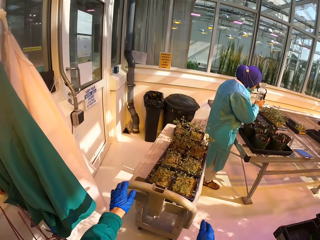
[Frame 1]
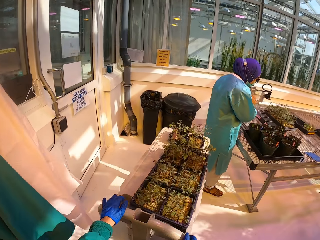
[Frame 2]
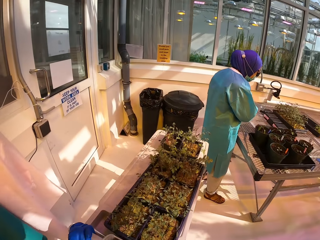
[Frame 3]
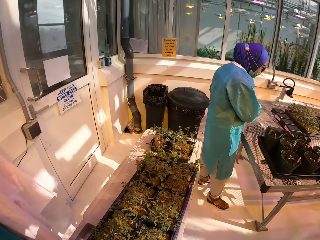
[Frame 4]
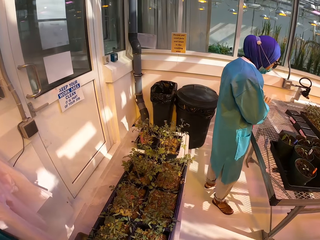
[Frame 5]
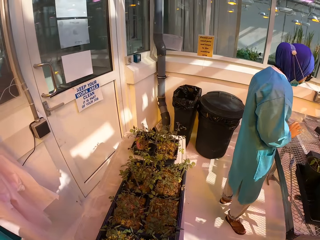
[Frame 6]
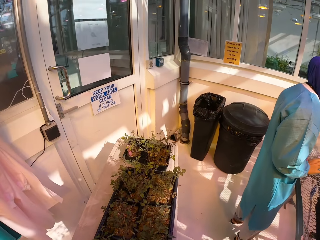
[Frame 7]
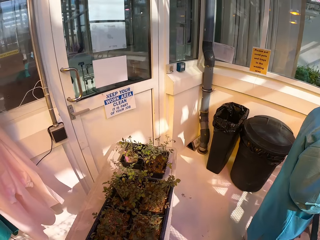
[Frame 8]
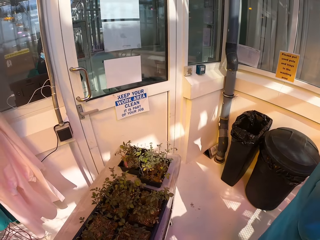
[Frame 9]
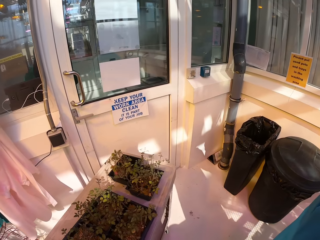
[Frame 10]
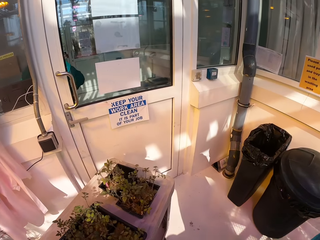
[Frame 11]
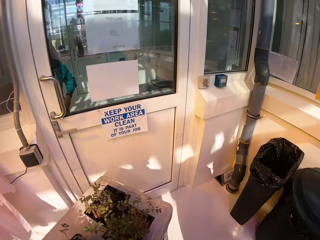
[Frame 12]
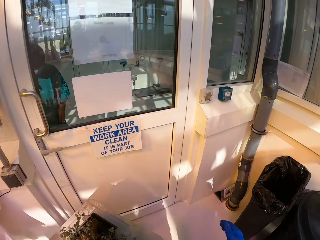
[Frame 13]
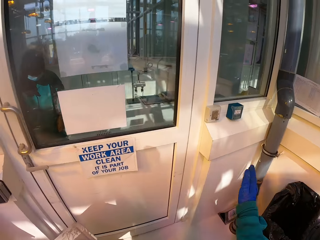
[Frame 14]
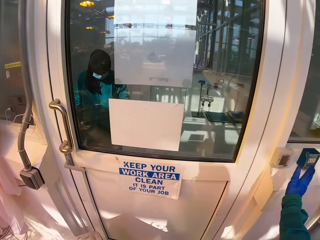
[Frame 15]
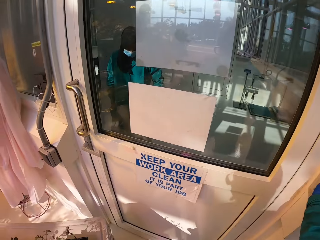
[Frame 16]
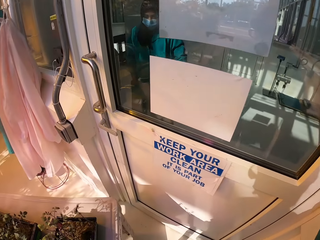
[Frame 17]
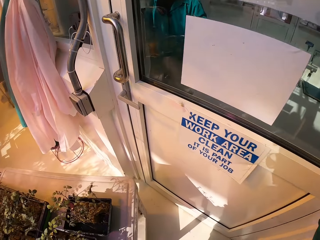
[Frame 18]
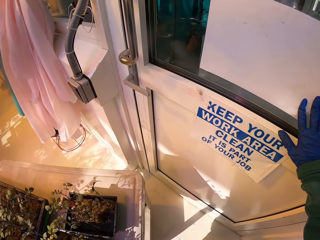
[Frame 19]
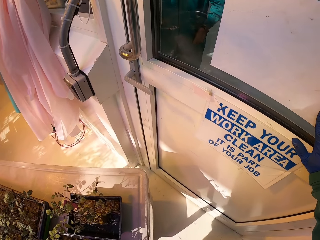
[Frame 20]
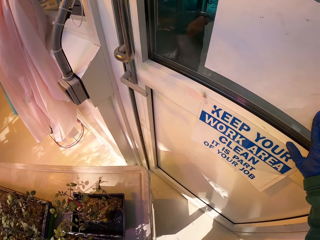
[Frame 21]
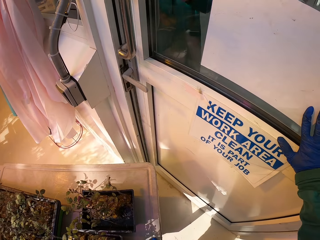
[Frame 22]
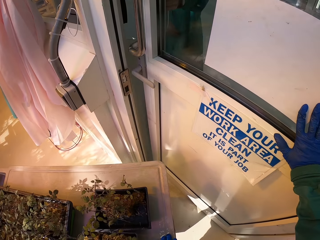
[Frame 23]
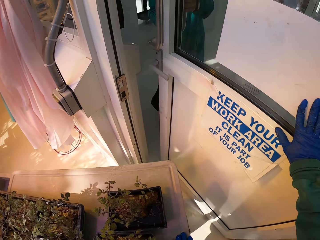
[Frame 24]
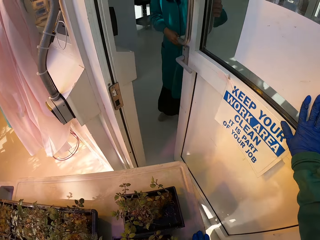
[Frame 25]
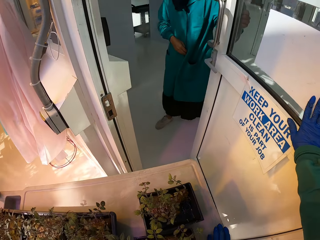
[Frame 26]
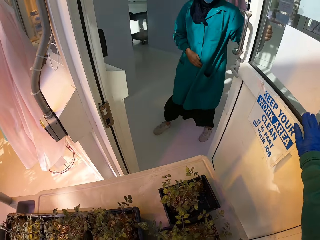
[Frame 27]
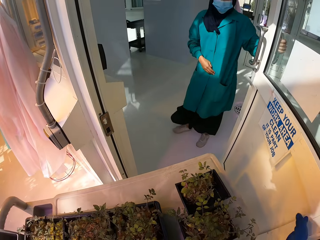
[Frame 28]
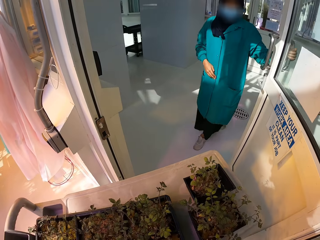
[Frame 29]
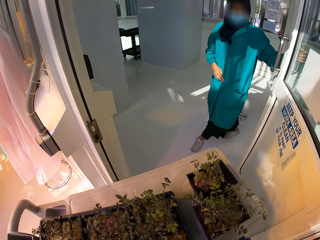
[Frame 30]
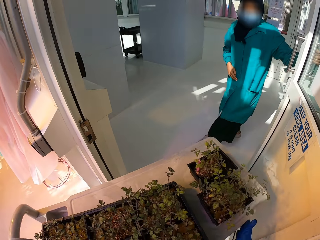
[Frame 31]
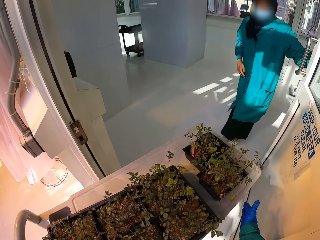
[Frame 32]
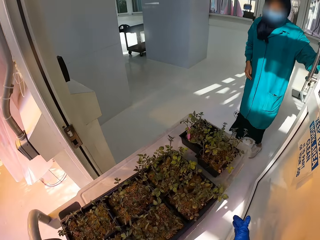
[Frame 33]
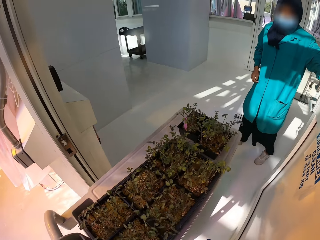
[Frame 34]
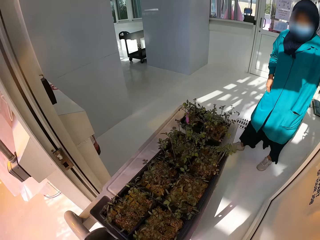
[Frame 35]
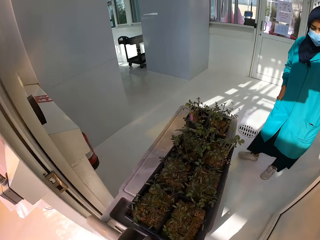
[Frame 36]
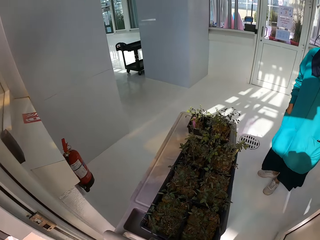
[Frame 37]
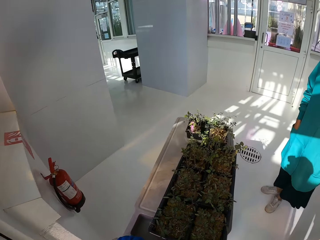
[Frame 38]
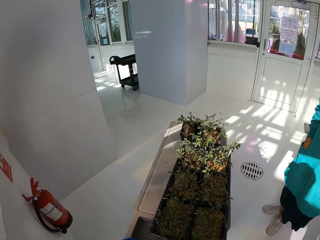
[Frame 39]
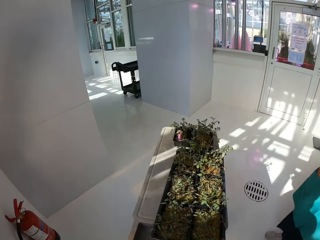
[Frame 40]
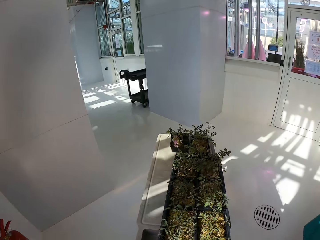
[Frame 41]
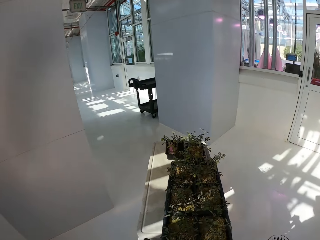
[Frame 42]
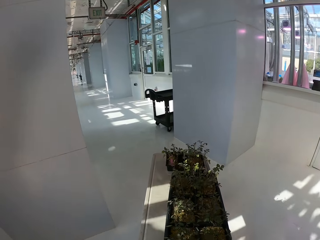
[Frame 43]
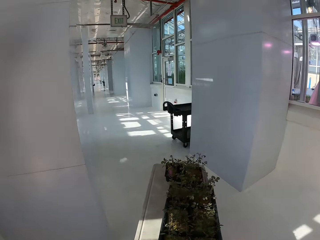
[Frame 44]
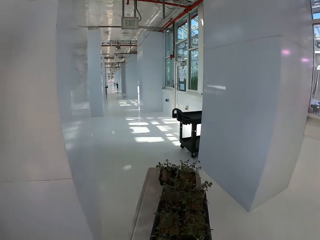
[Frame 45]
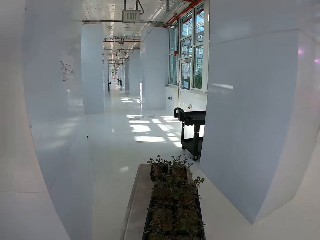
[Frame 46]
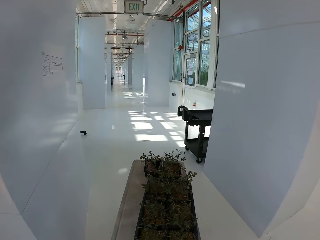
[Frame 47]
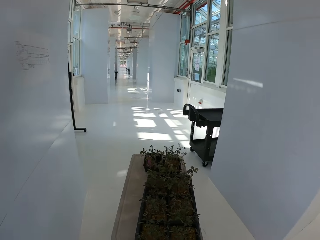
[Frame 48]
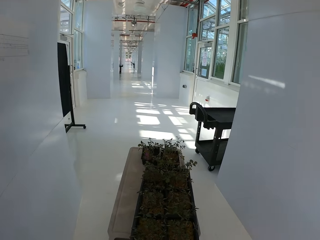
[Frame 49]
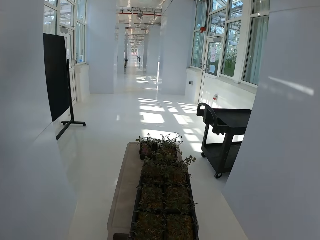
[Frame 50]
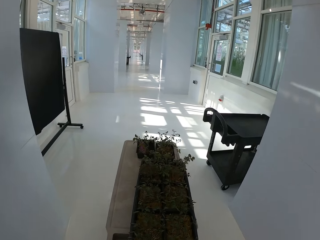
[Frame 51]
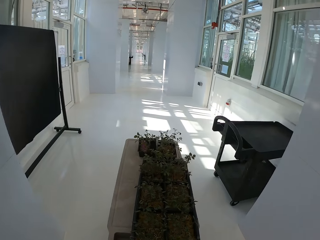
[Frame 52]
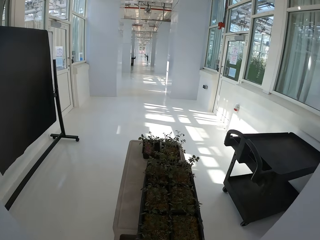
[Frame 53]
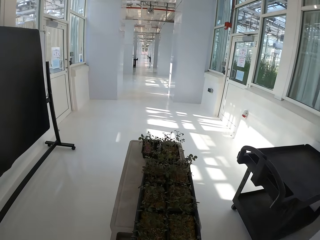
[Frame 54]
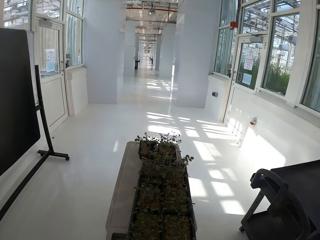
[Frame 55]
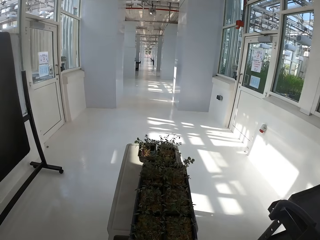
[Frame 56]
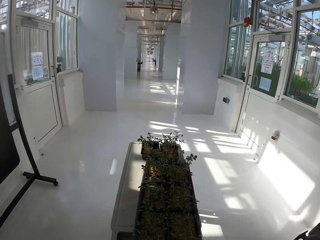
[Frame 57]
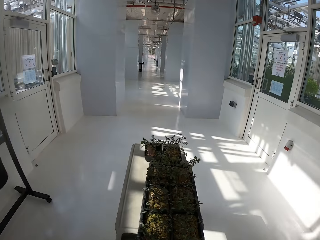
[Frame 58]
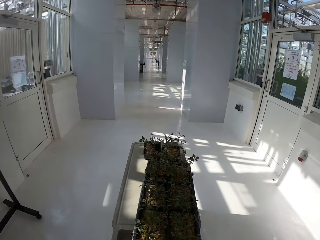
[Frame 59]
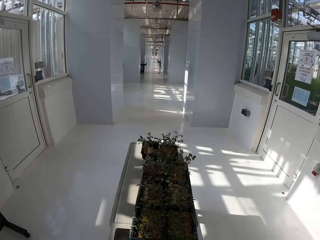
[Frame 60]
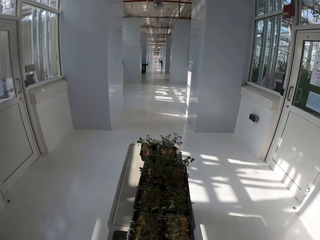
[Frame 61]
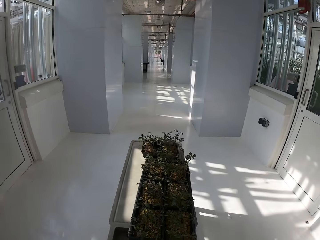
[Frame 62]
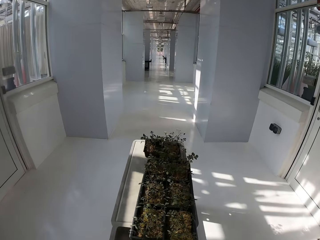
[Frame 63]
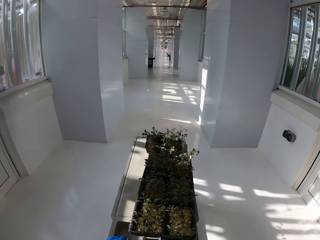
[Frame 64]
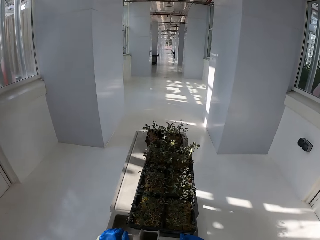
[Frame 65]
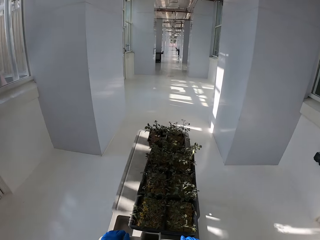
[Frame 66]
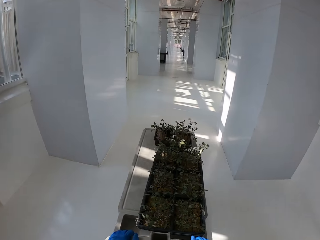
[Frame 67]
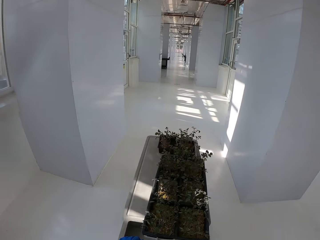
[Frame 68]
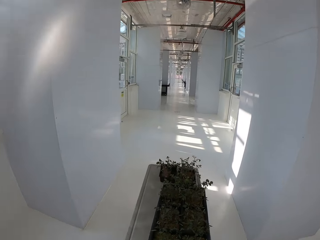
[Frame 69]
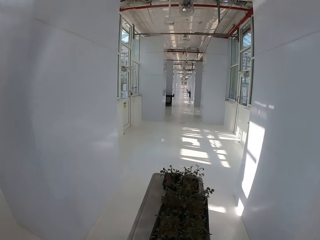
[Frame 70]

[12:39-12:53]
A man removes the net from the plants in the tray. Another man is checking the flower. The camera wearer pushes the trolley. They press the buzzer. They push the door open. The other man is opening the door wide for the camera wearer. The camera wearer is pushing the bench into the building.

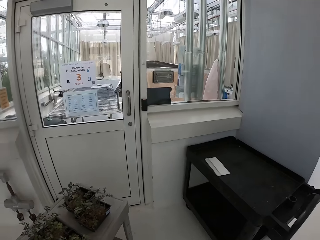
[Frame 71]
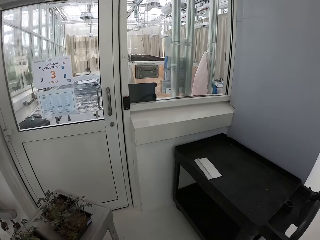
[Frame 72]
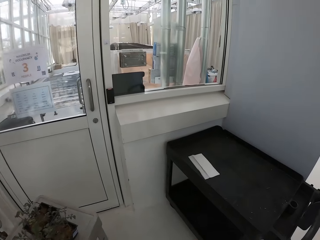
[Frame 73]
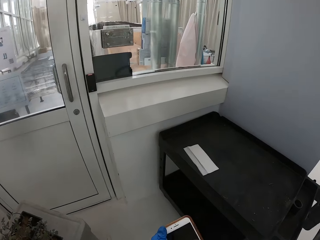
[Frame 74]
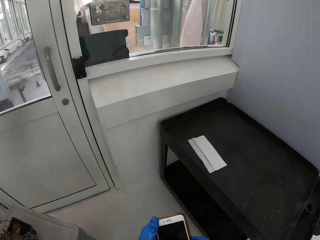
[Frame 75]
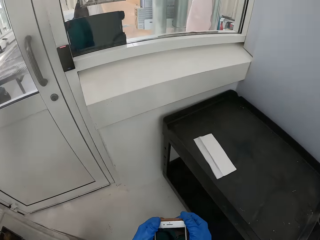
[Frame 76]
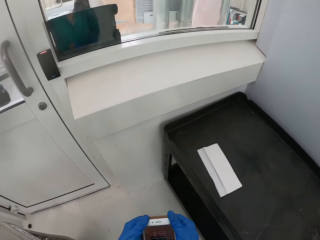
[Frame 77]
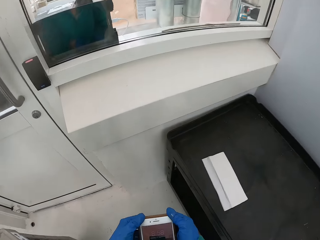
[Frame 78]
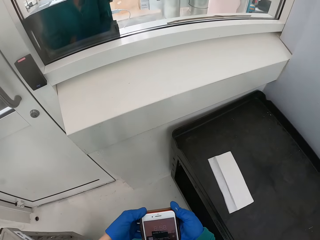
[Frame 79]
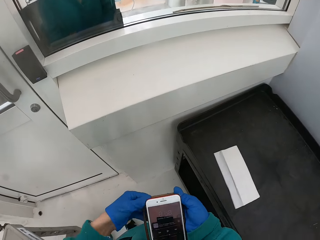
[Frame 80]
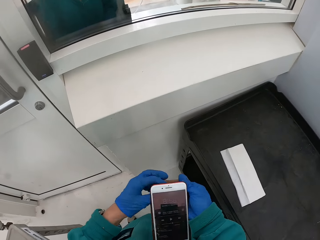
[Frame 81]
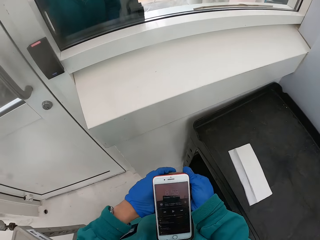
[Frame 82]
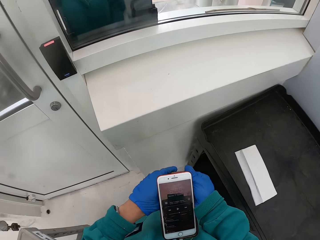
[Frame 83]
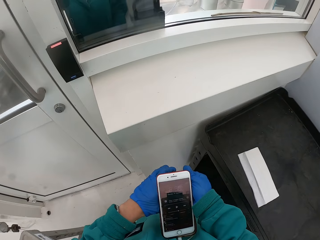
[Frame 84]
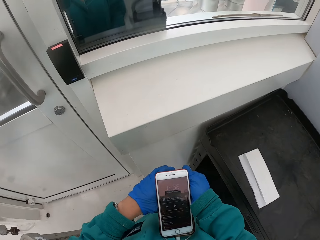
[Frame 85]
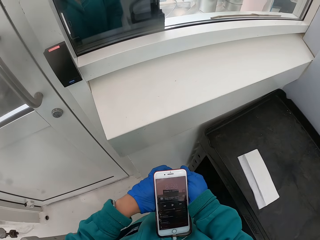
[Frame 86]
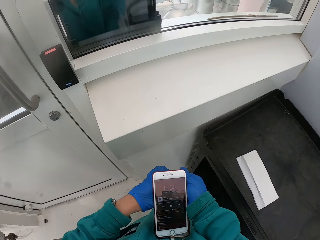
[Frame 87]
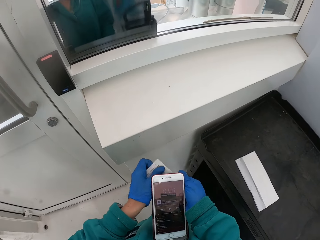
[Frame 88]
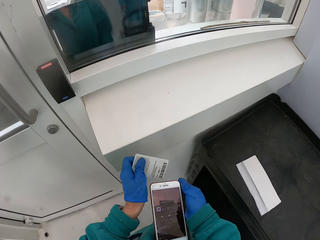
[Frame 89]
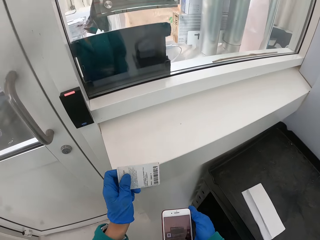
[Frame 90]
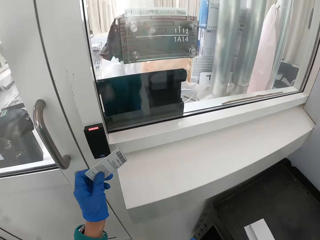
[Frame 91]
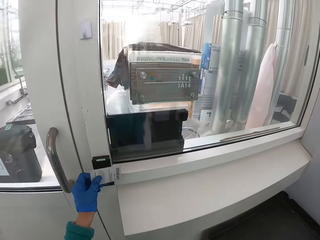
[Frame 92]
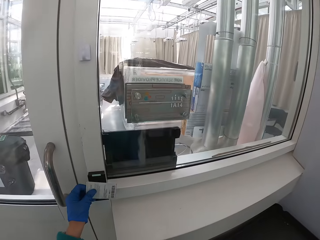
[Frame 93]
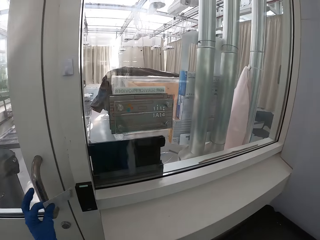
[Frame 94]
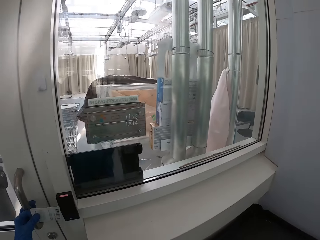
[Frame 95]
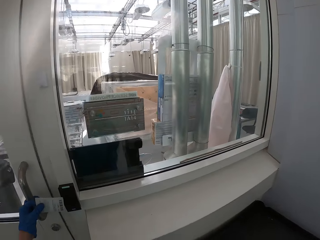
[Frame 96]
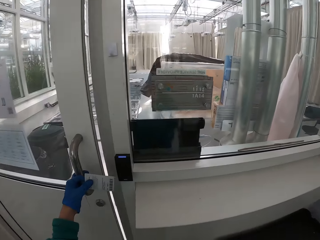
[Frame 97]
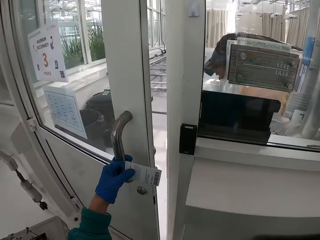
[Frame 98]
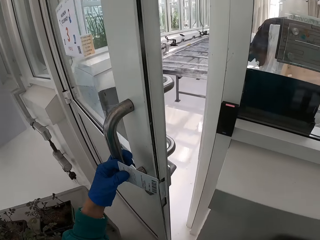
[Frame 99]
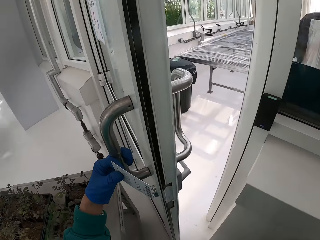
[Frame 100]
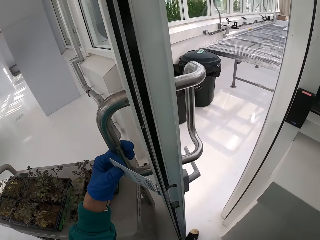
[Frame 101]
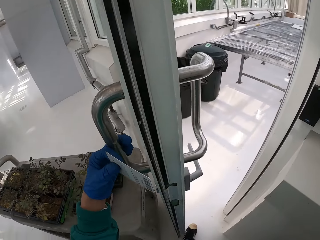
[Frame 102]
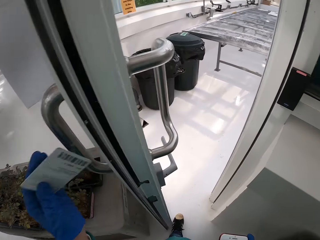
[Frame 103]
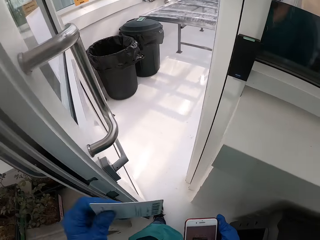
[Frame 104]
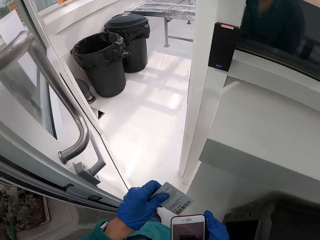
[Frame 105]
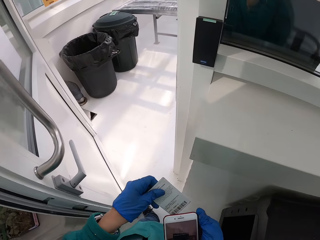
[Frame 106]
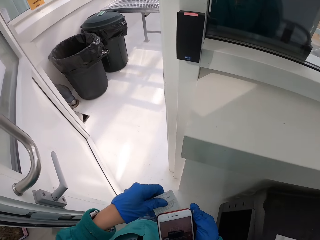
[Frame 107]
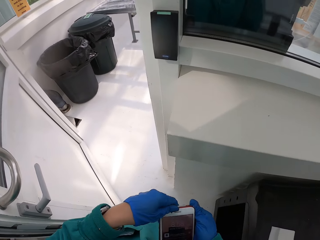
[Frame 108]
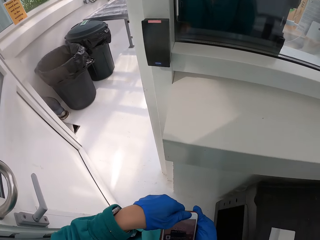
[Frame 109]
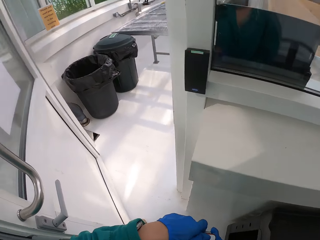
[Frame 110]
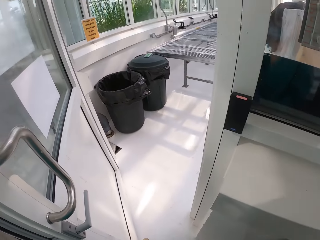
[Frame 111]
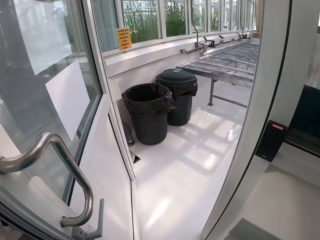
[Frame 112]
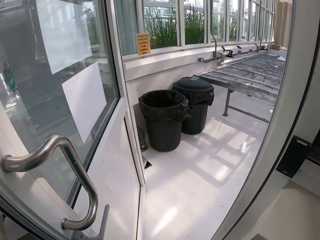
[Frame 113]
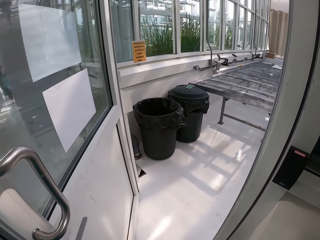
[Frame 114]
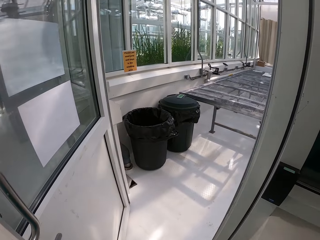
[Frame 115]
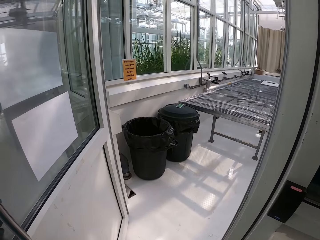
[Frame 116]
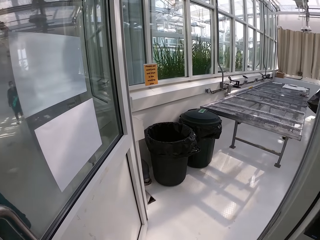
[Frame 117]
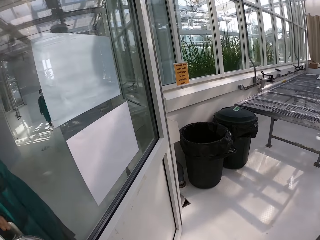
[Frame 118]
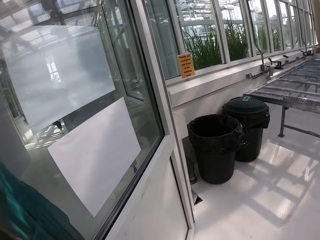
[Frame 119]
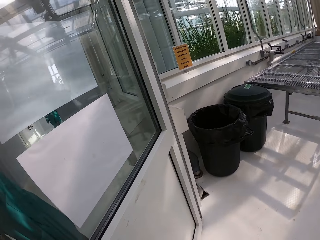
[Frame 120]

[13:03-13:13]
The camera wearer holds her mobile phone. She checks the phone. She taps her card on the buzzer. She opens the door with the card. She puts the card in her phone pouch.
